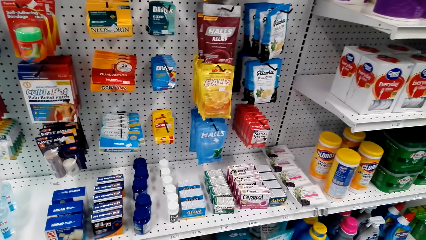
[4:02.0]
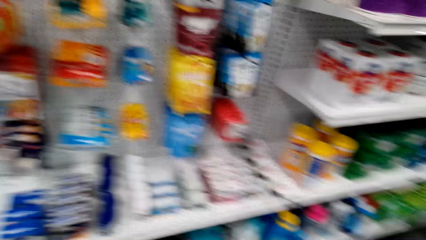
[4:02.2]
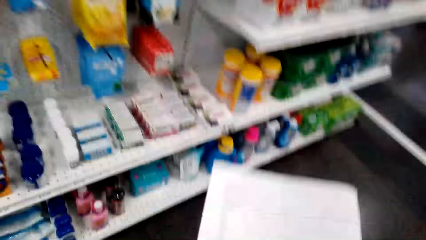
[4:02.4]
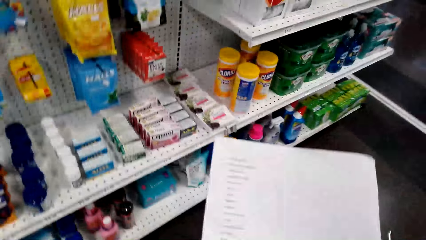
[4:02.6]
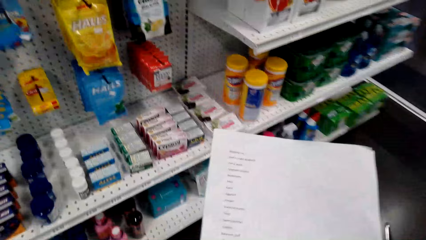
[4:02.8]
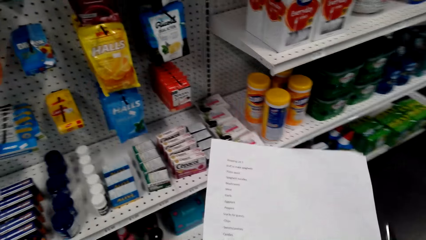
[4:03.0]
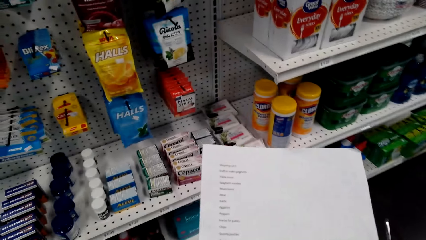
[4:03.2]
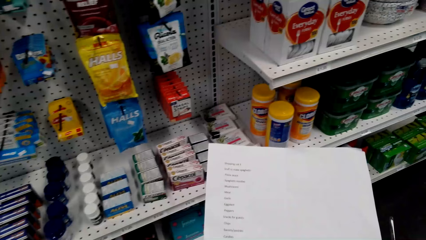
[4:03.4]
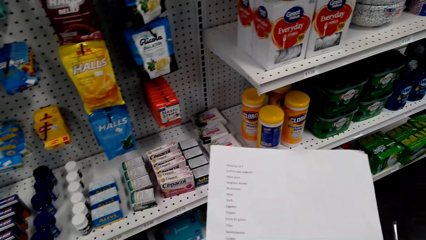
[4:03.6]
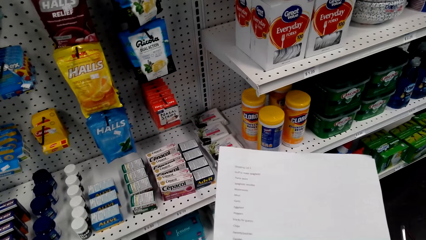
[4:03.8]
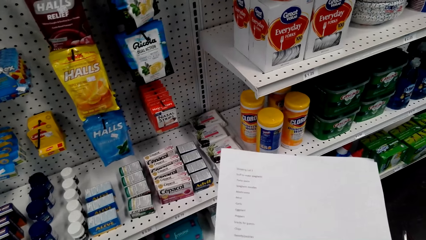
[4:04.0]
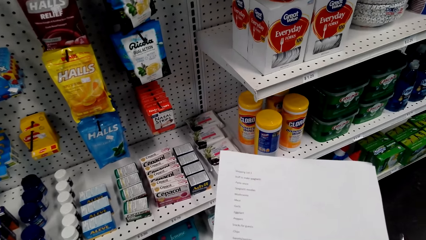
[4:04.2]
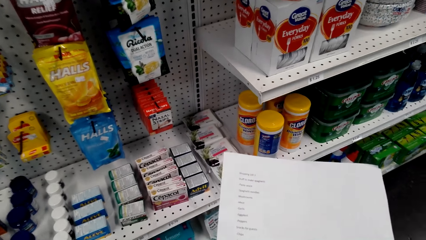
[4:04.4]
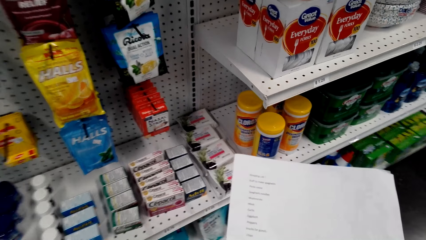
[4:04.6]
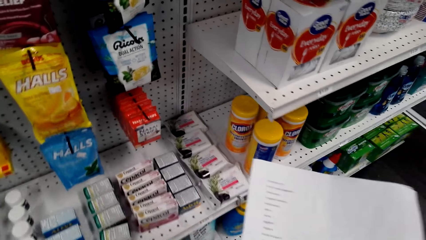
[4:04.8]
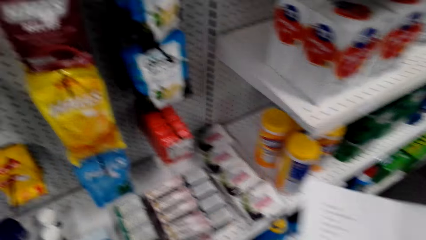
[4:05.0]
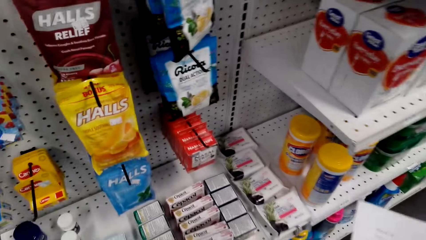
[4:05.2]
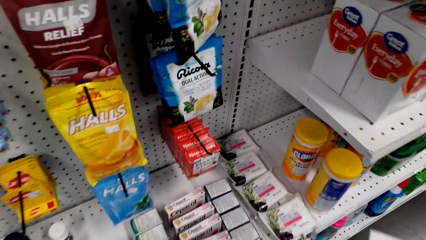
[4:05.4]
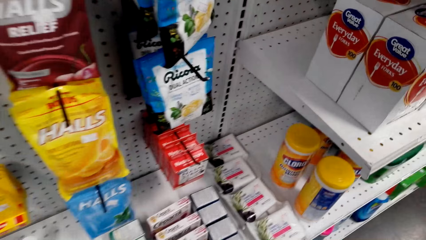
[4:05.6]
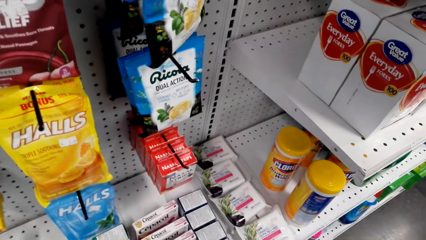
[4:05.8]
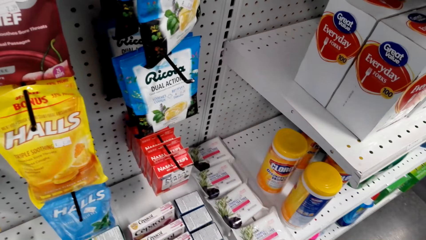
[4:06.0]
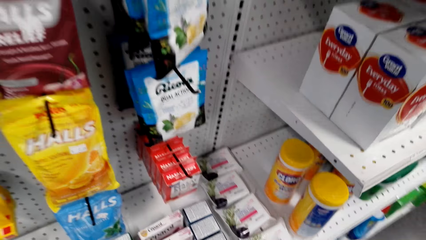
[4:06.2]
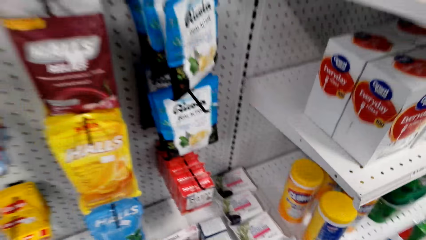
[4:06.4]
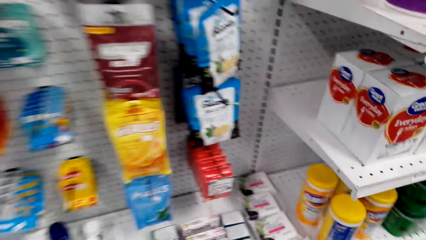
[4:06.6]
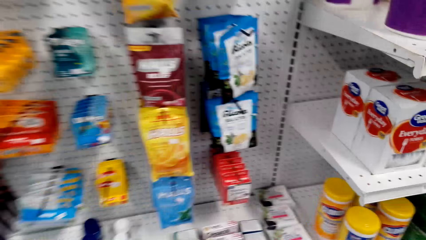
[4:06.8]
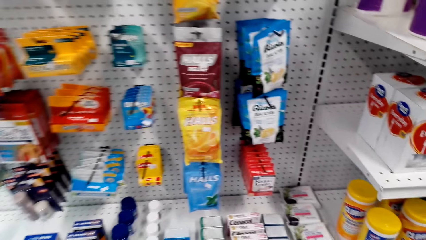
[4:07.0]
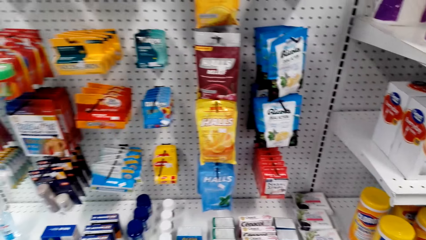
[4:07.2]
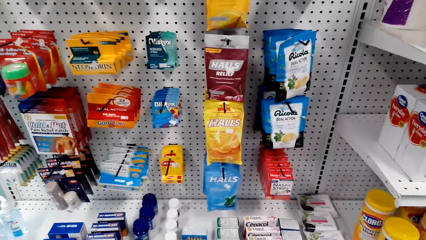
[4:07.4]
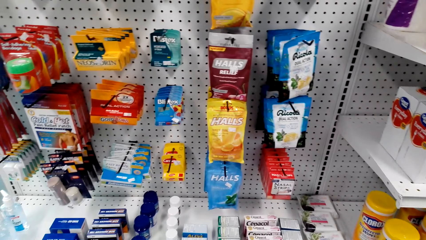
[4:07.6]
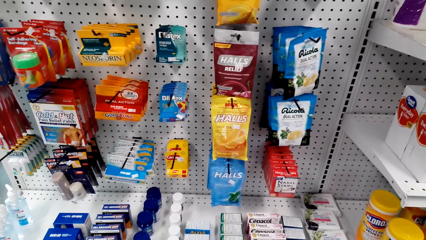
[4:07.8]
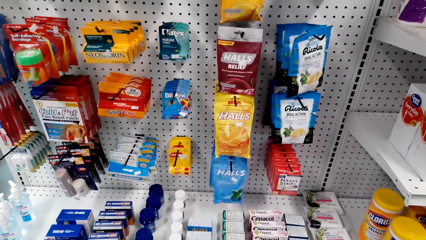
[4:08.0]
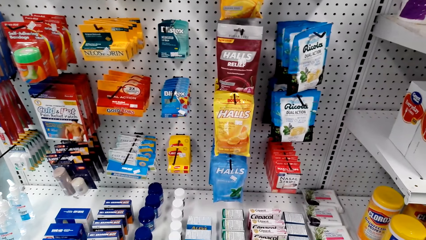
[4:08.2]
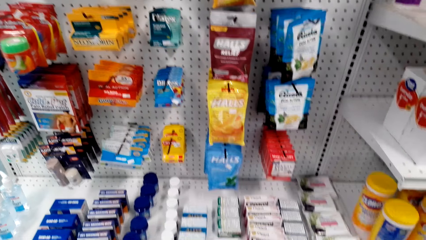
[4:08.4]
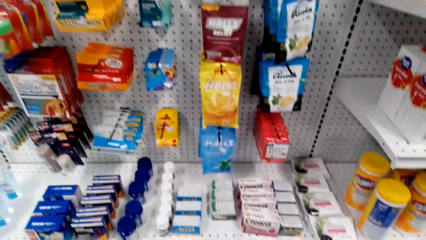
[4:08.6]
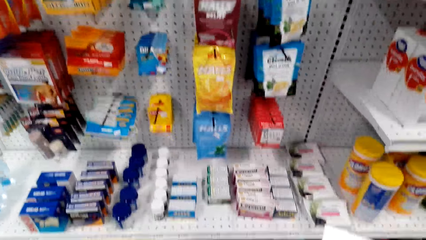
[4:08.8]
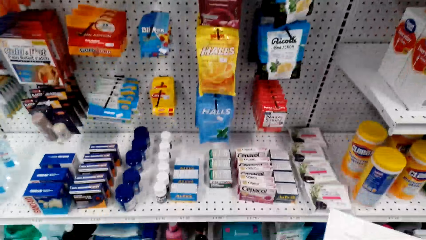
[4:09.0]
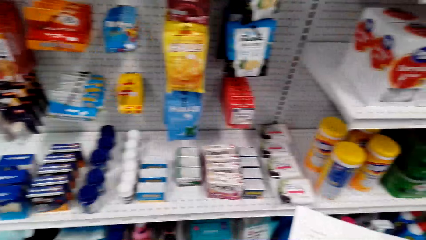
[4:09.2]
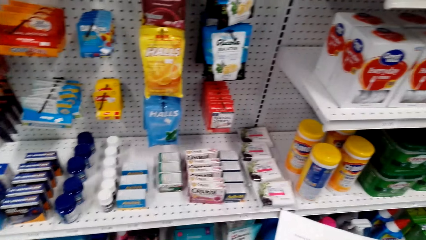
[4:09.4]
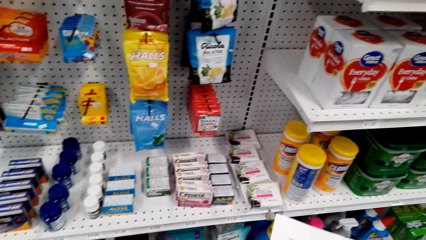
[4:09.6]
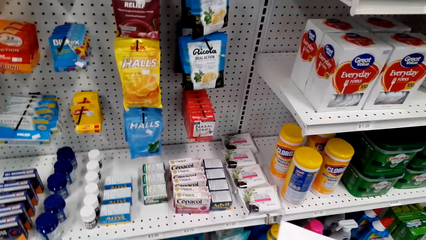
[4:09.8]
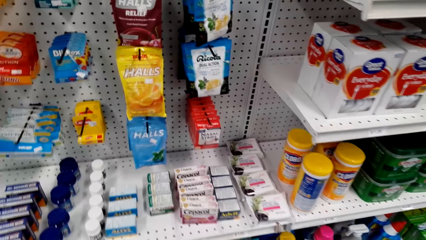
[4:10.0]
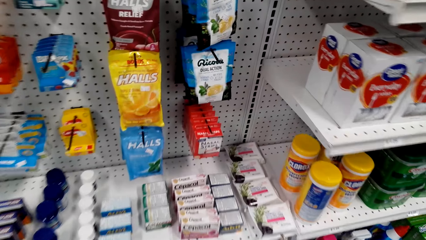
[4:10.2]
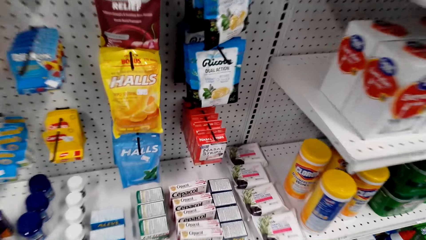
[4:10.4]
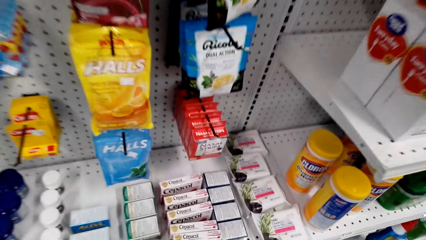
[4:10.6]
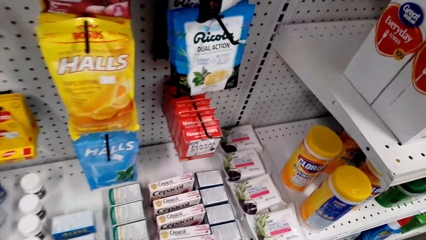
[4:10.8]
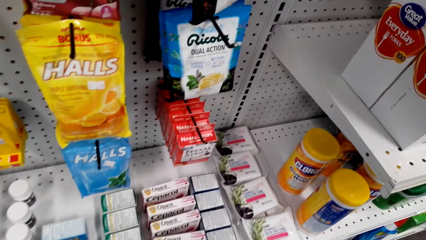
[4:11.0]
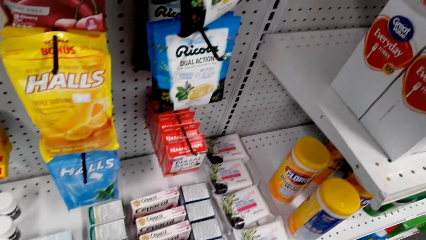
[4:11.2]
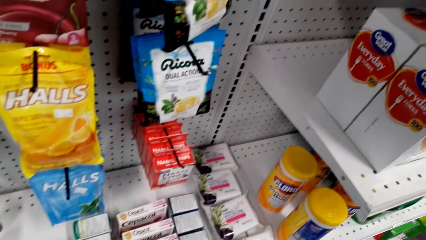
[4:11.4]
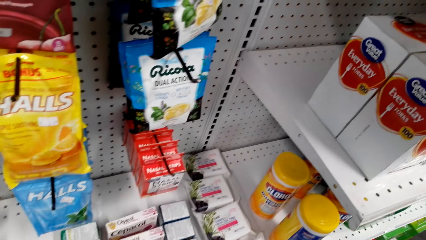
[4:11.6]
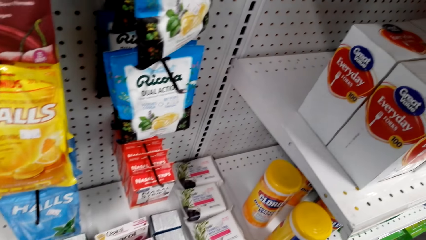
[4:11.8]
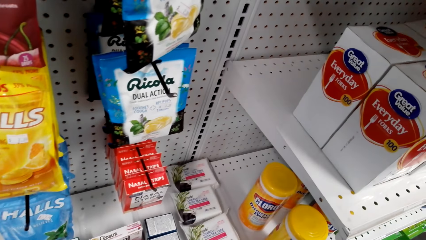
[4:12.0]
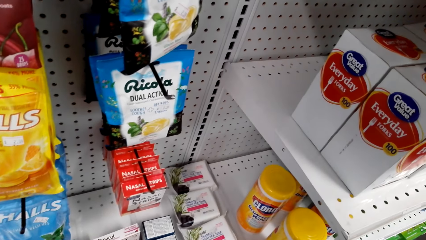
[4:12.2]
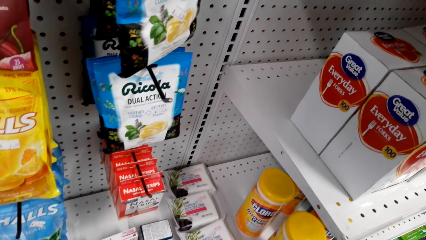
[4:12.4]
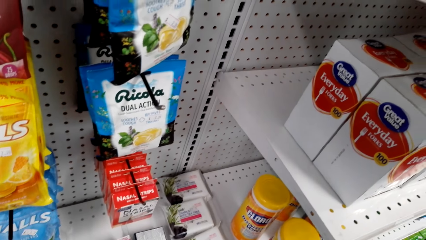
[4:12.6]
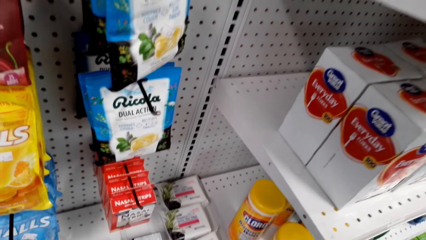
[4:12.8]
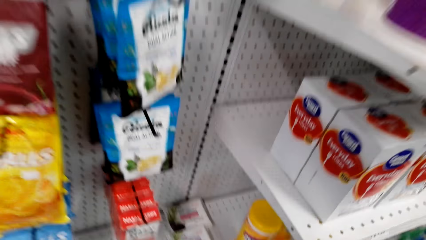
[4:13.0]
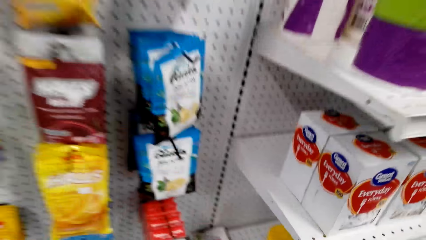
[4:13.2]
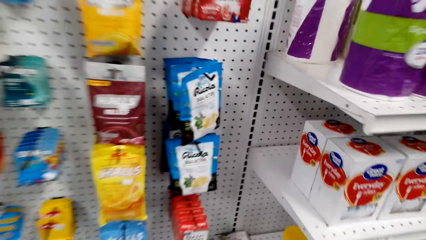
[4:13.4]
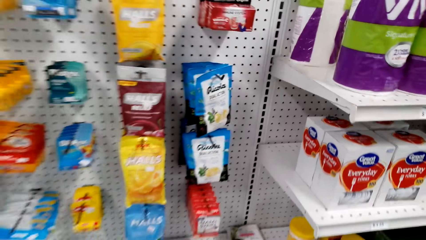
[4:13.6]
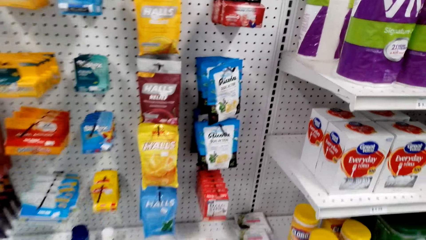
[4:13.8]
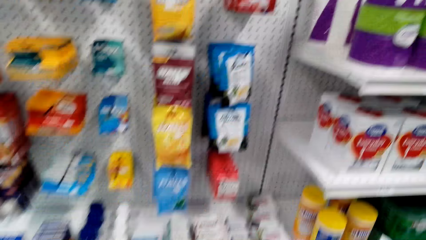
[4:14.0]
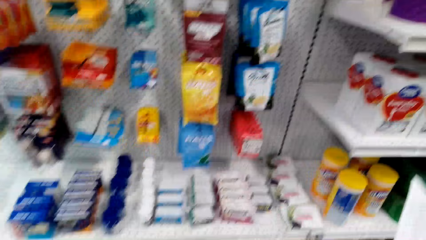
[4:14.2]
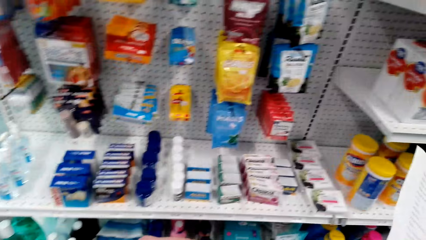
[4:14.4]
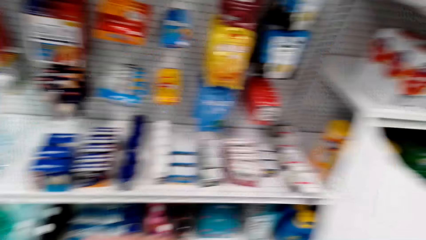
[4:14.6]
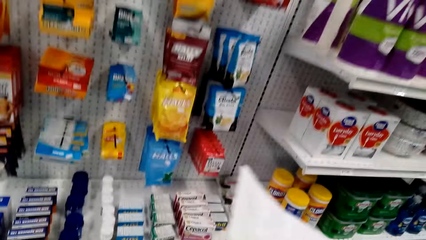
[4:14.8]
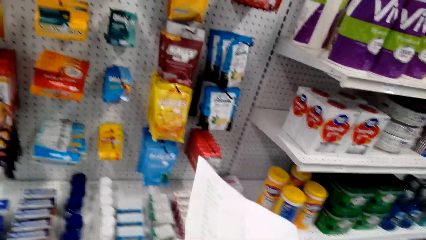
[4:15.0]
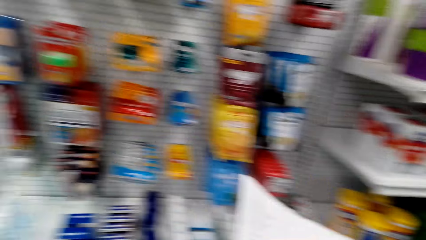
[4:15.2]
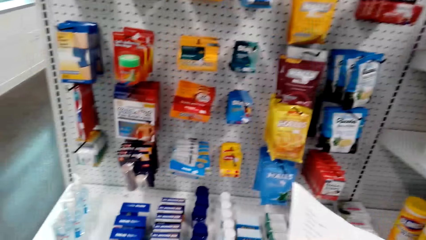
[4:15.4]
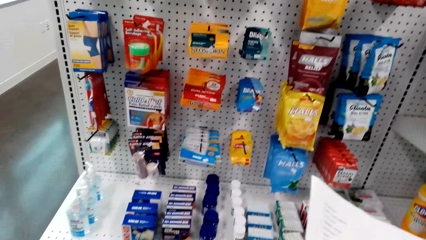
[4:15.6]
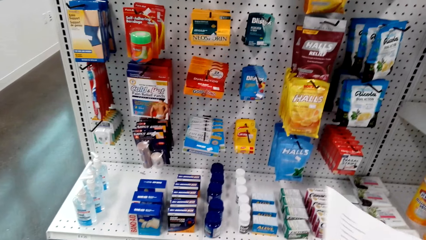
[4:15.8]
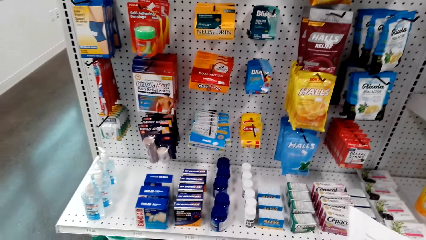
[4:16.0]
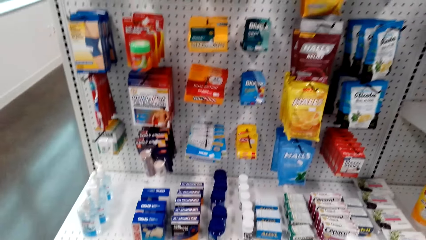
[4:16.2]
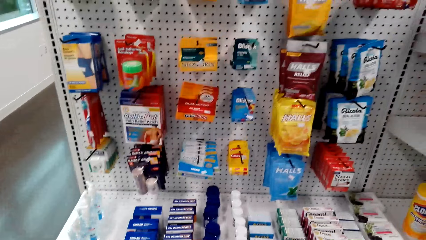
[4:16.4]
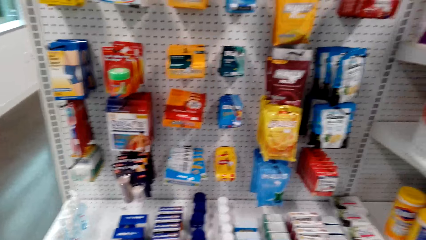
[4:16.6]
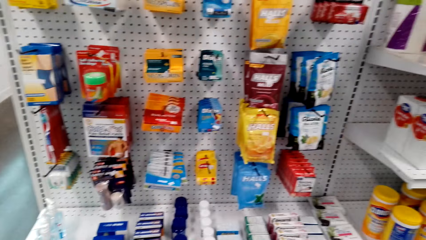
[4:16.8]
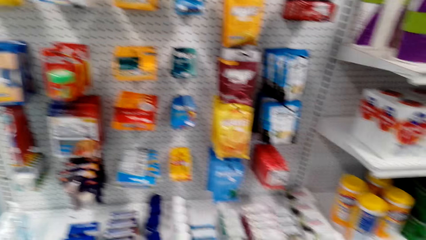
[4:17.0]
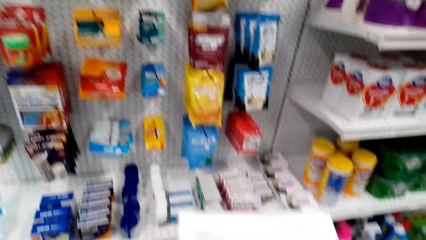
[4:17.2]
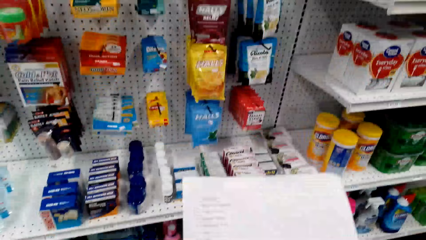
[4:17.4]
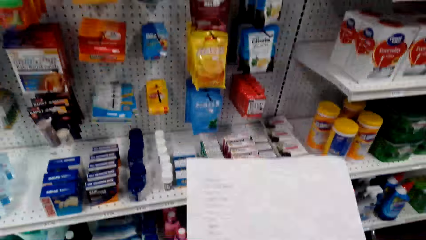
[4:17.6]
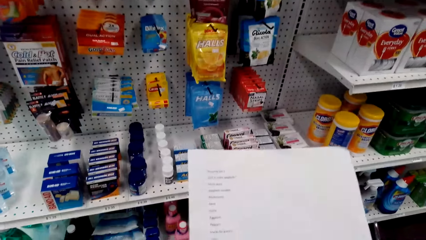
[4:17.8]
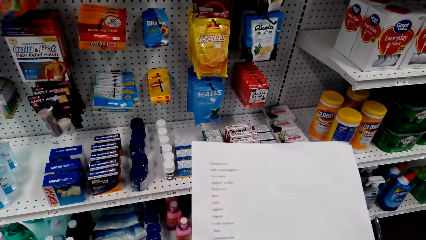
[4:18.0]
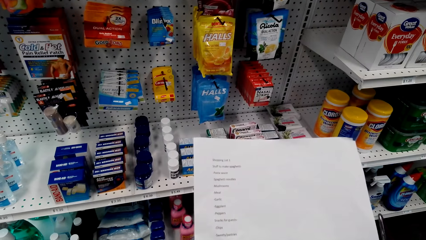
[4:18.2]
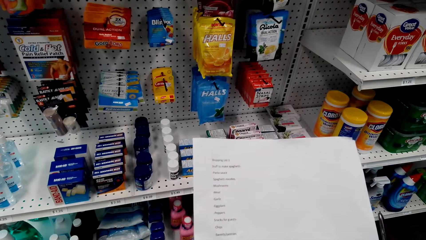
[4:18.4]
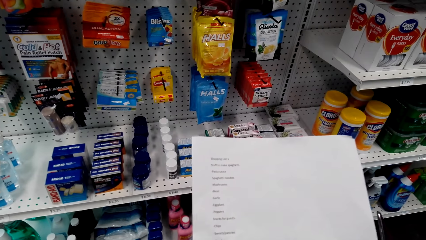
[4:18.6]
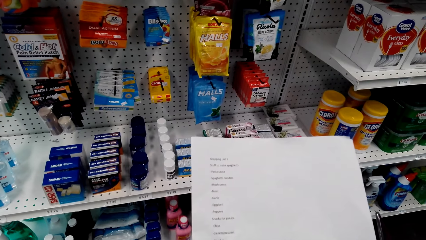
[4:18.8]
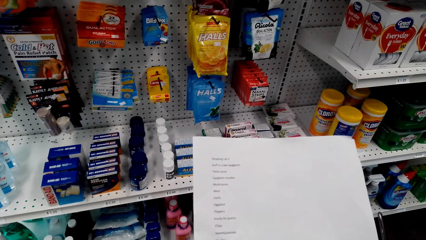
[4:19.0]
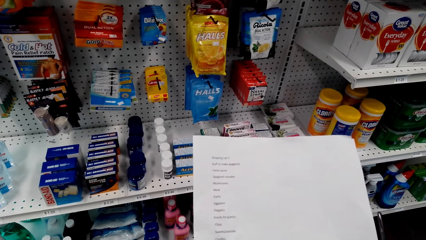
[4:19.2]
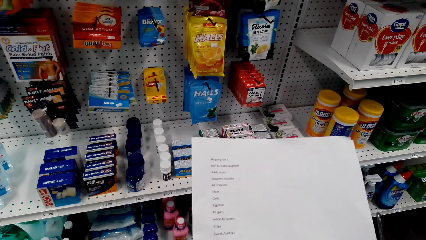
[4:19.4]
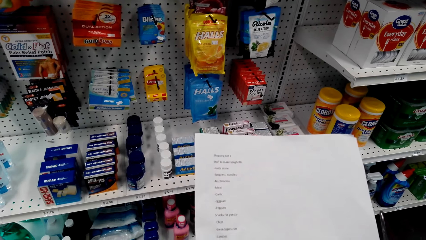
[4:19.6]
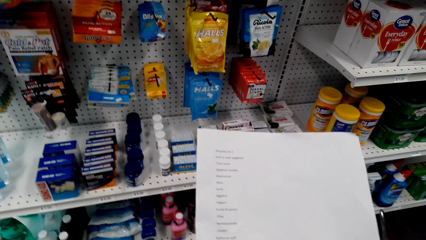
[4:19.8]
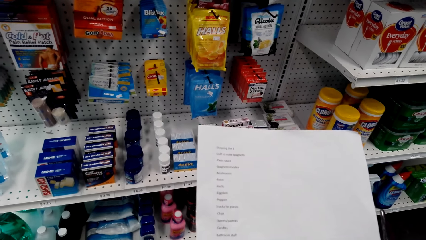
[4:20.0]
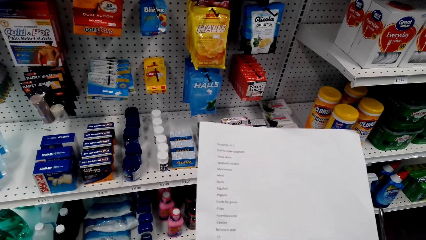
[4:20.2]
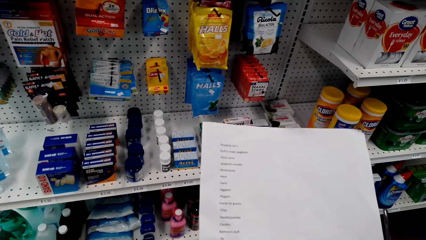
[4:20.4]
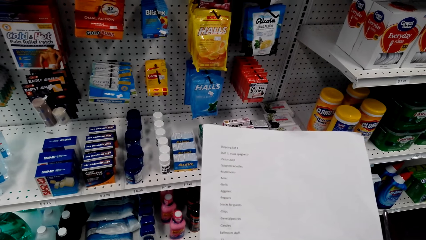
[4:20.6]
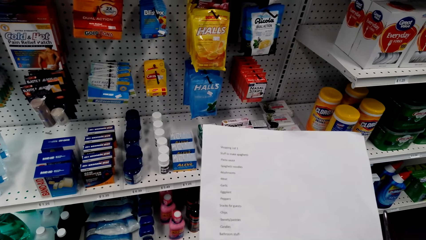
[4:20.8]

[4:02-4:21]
The camera wearer looks at the shopping list. They look at the items on the shelf. They look at the shopping list.
